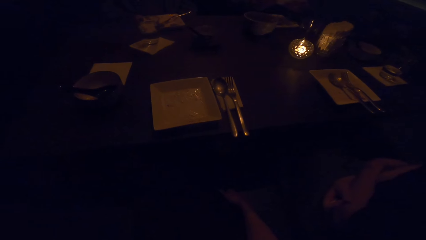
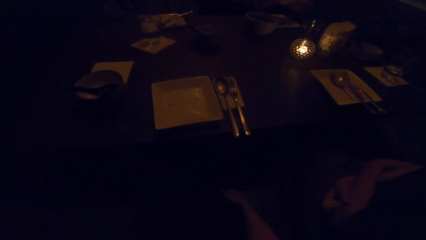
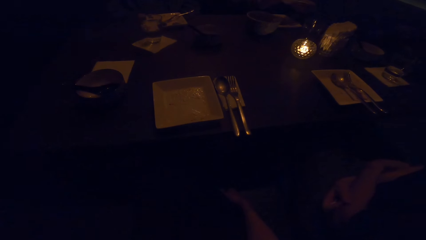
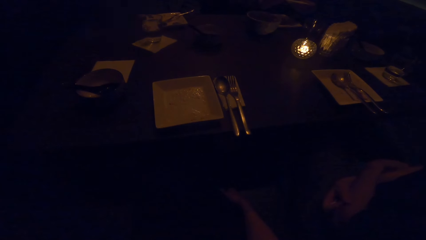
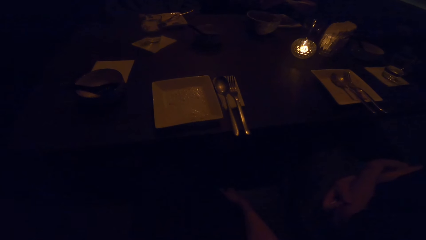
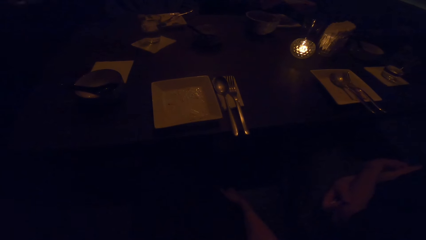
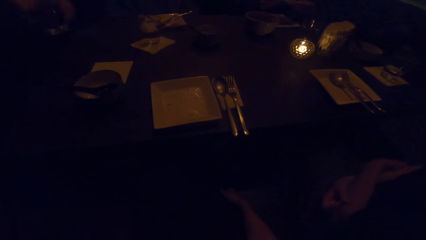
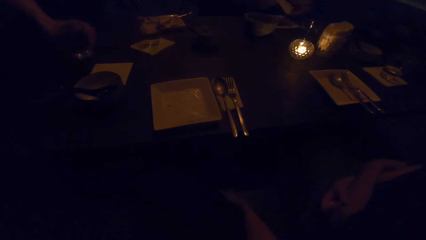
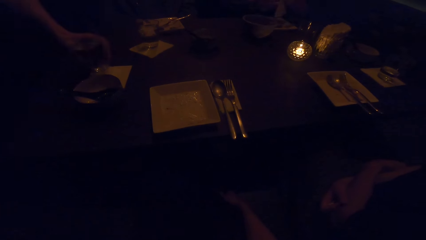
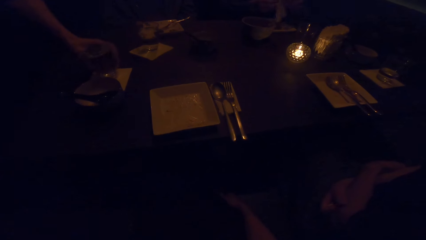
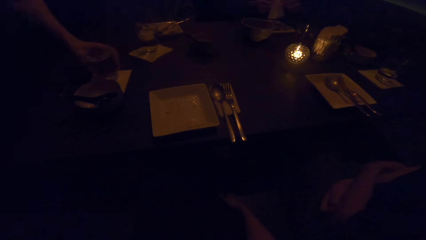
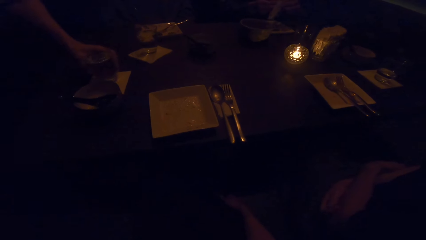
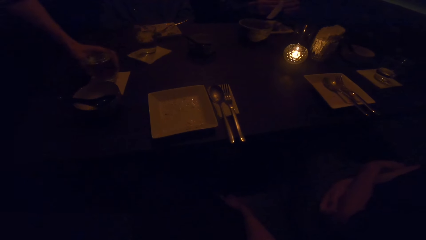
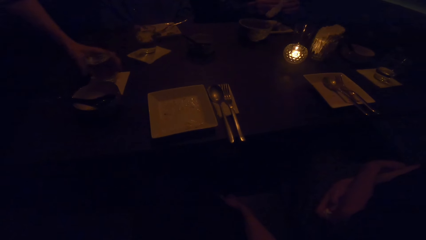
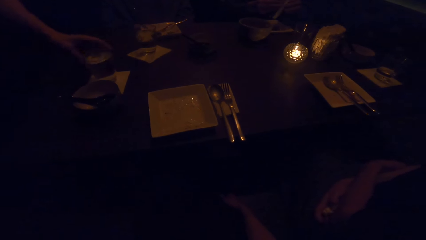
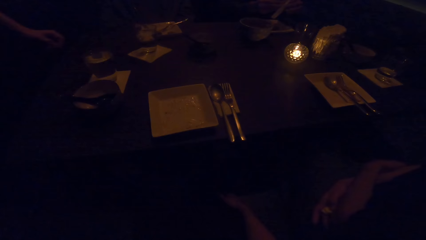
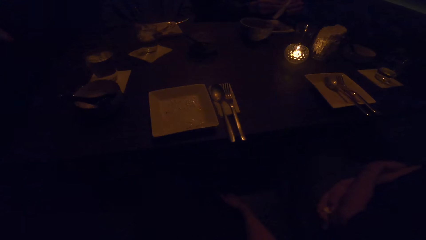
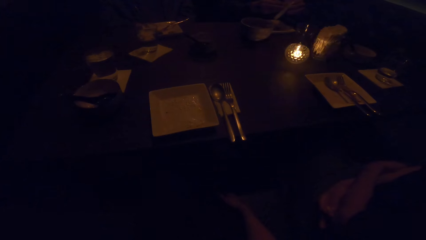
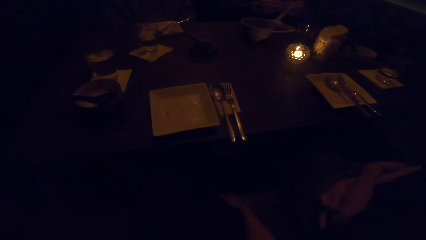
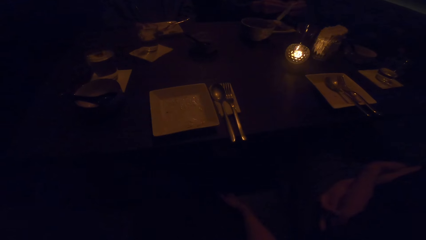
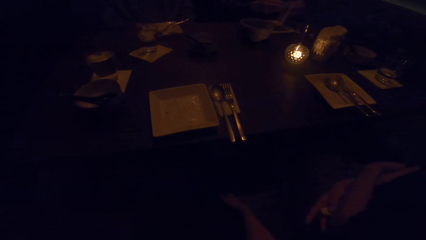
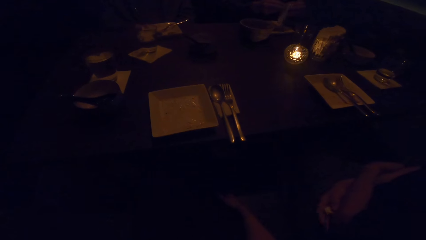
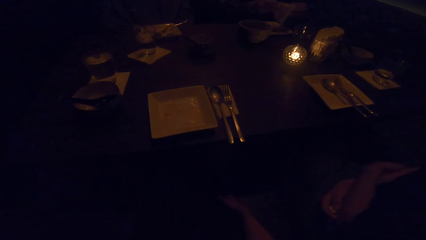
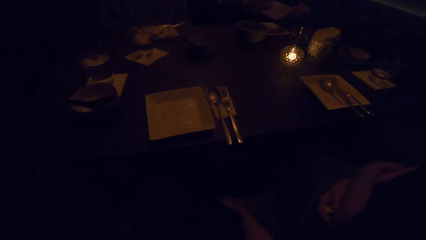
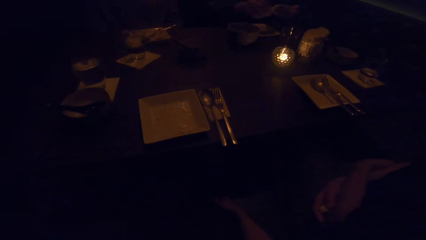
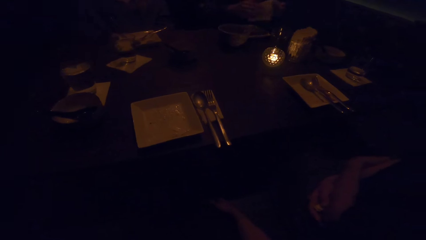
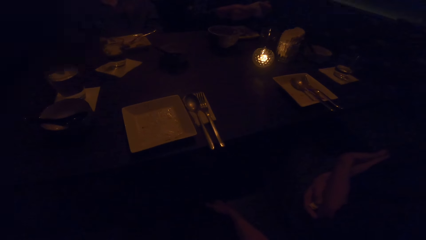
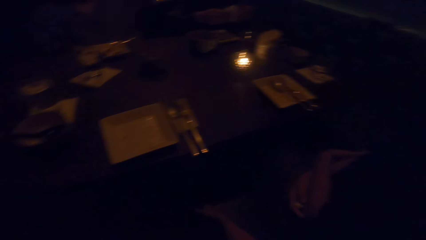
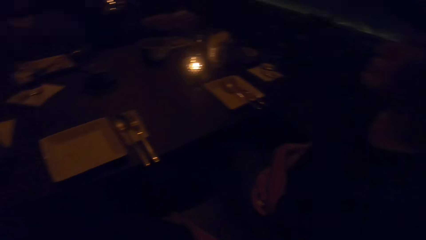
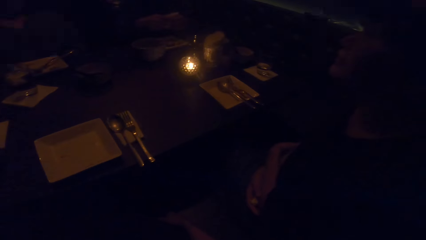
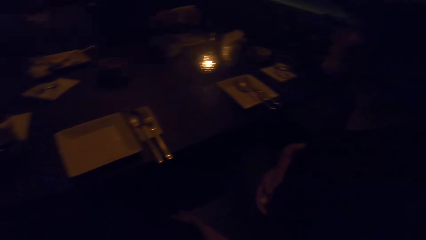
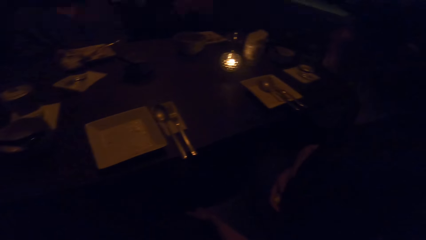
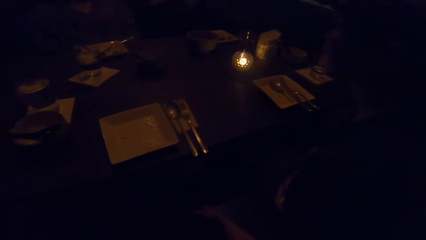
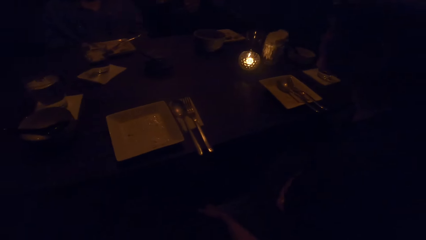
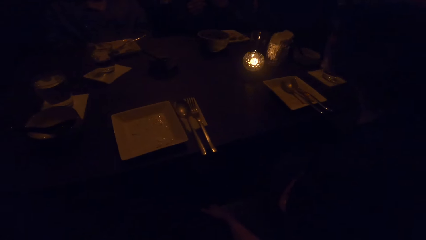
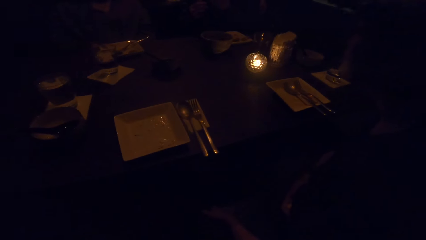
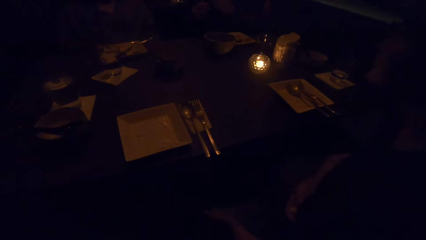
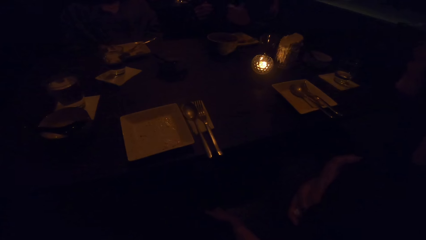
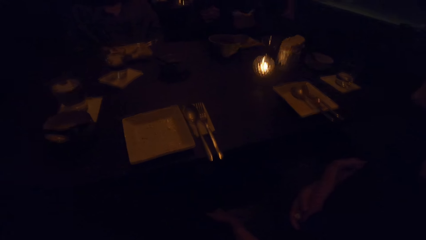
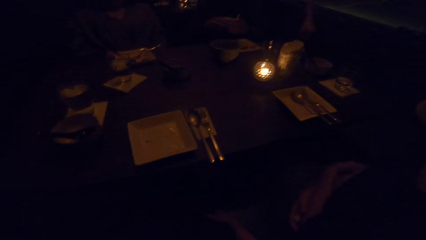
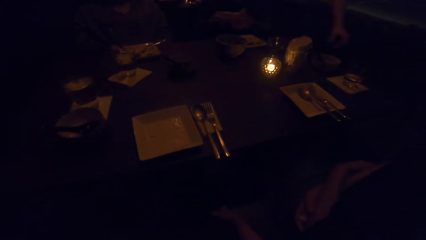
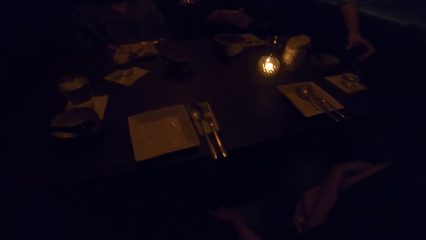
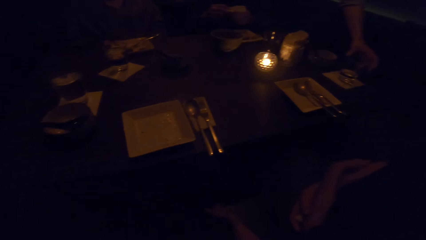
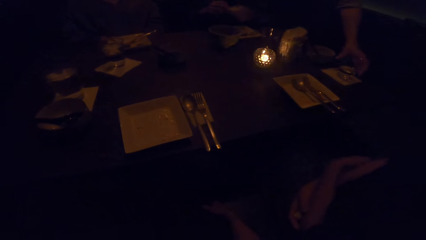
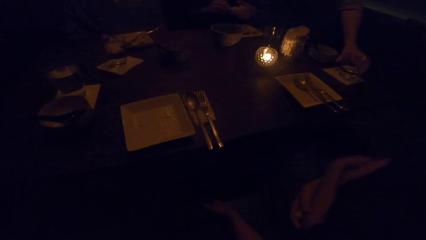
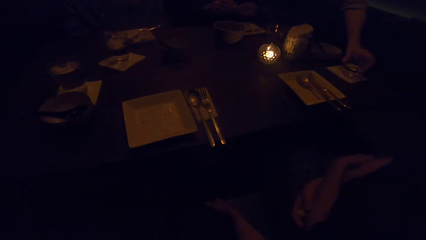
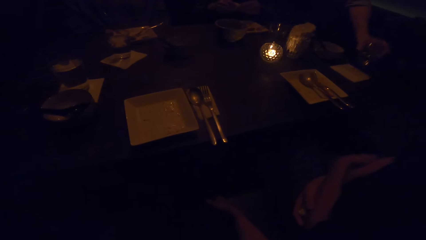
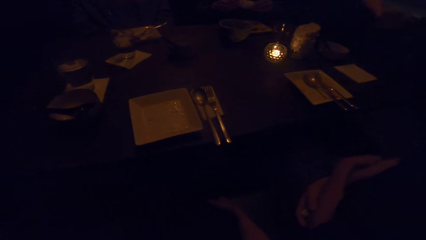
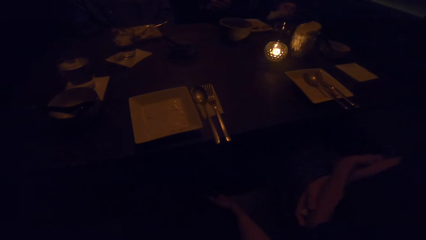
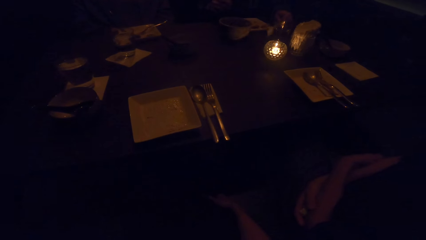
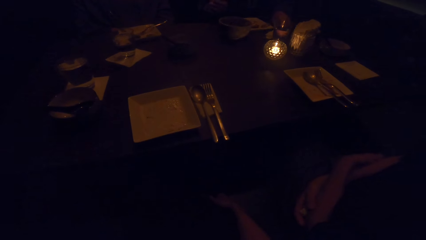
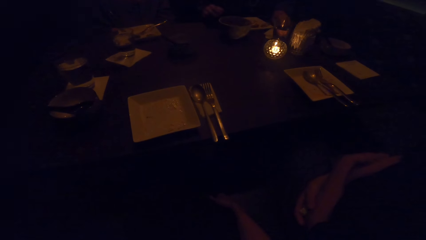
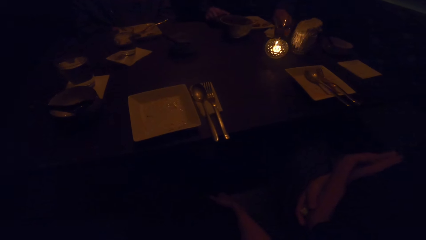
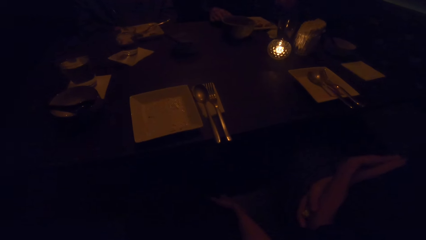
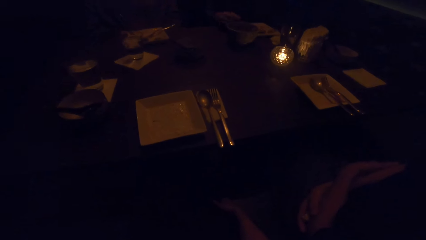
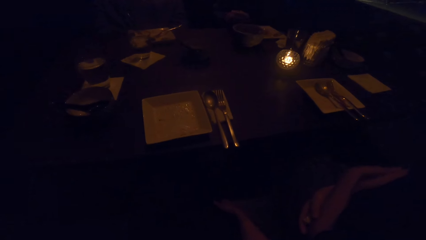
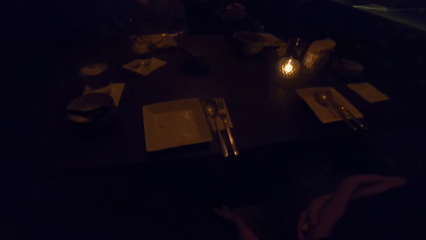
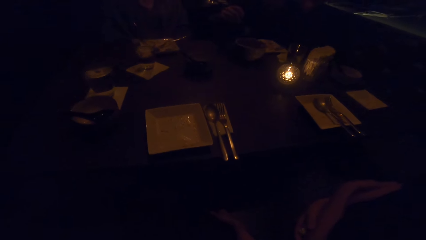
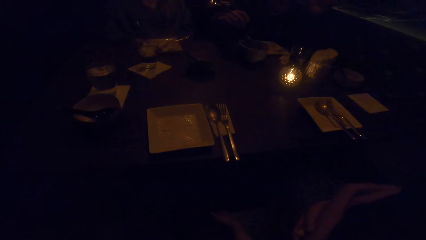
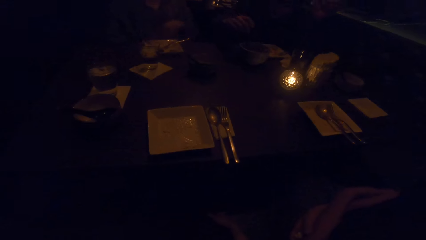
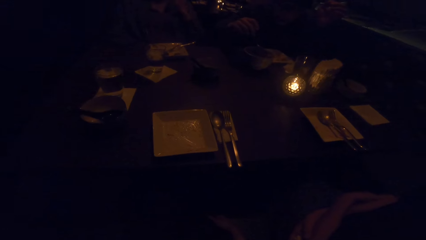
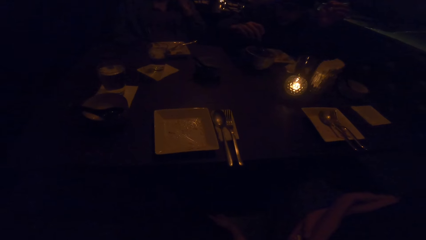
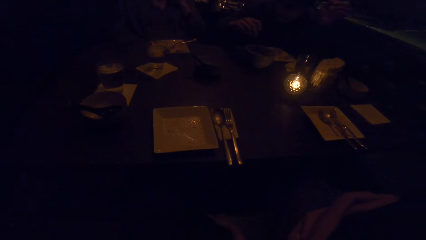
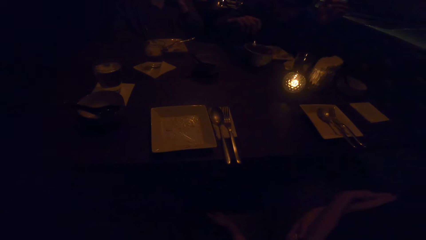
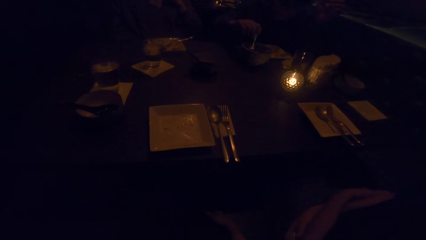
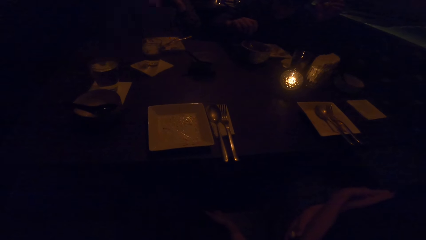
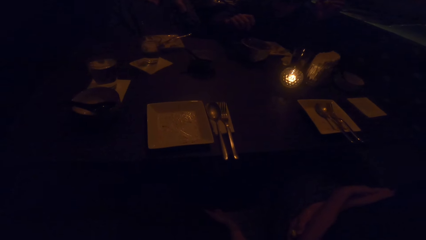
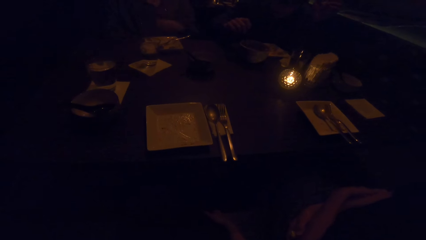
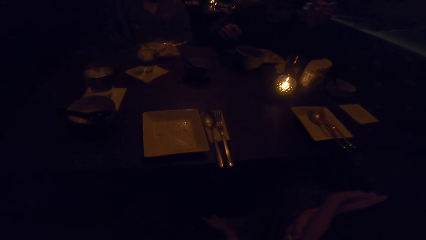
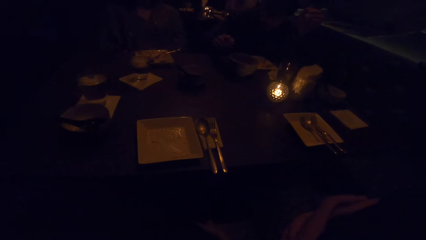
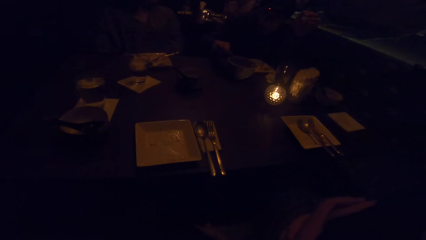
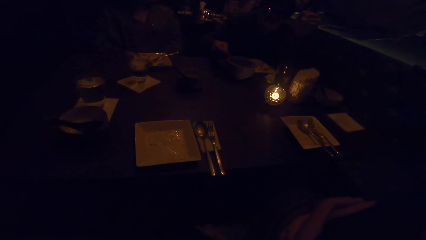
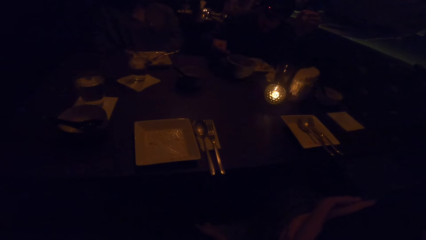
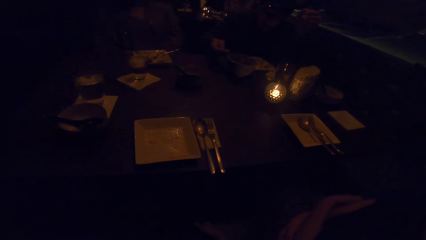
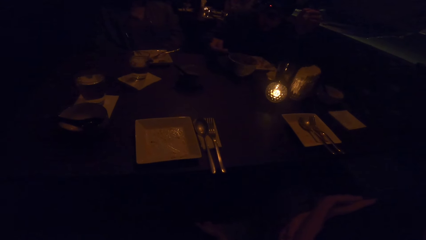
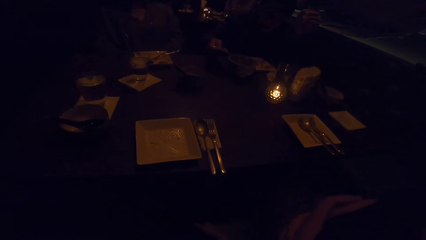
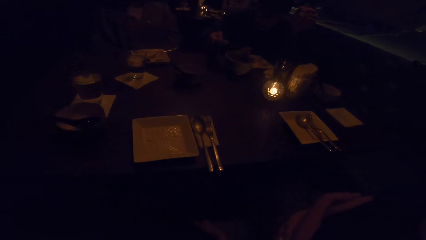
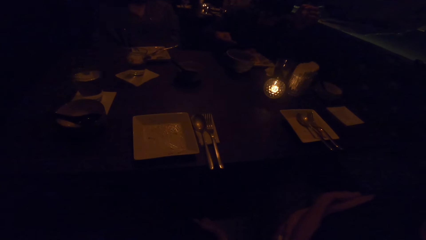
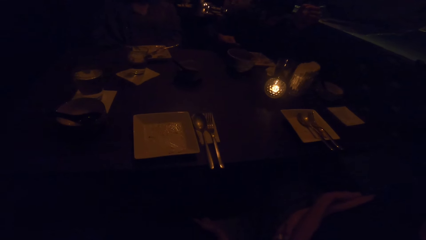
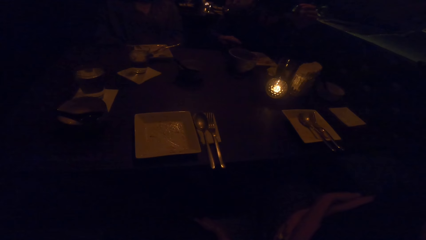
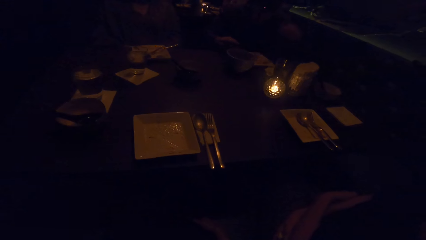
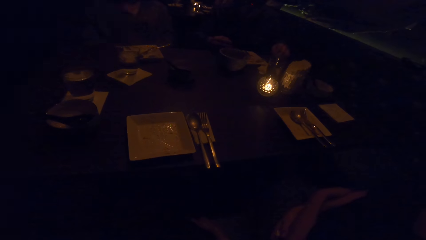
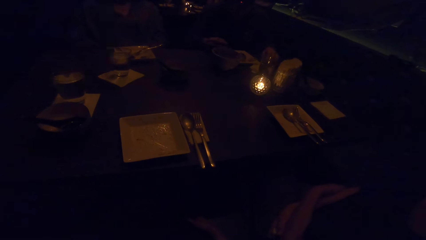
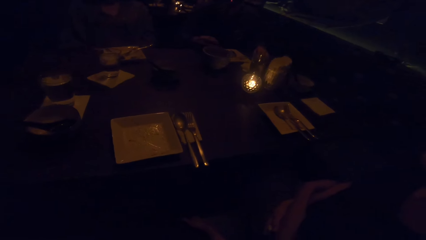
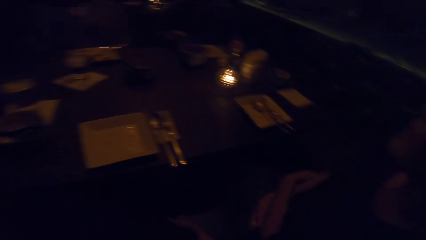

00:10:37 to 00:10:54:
A man drops a cup of water on the table. The camera wearer looks at a woman. The man picks up a cup of water from the table. Another man eats from a plate on the table with a cutlery in his right hand.
